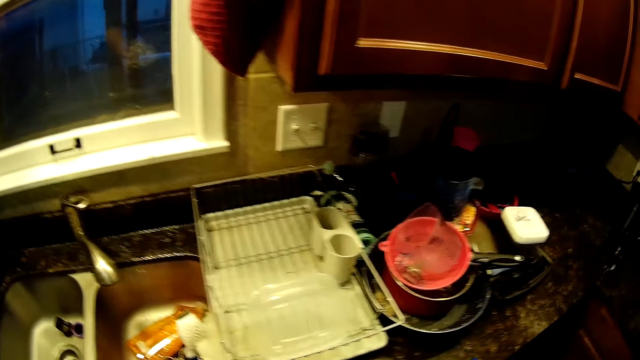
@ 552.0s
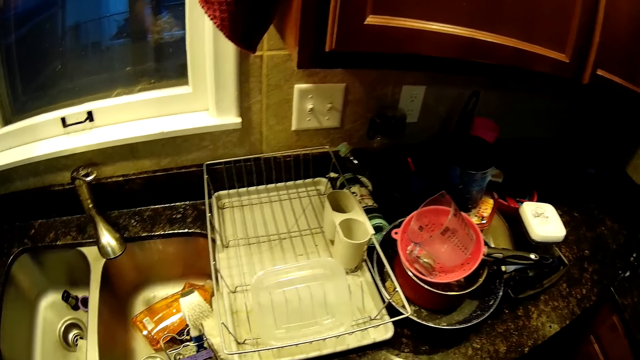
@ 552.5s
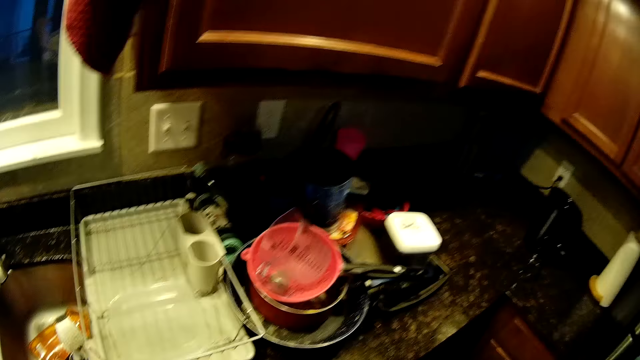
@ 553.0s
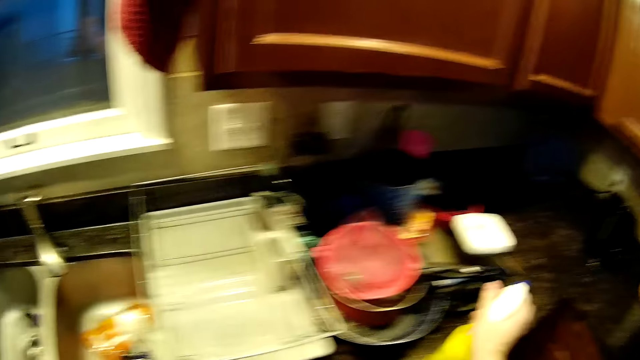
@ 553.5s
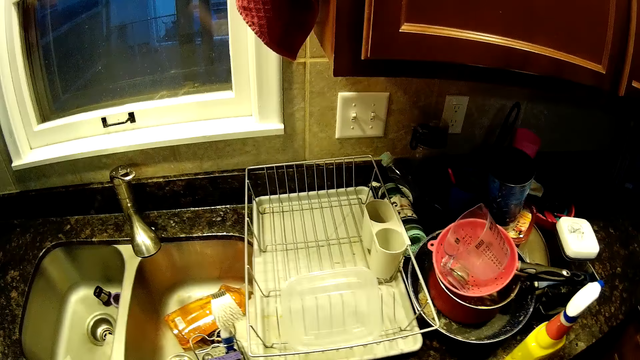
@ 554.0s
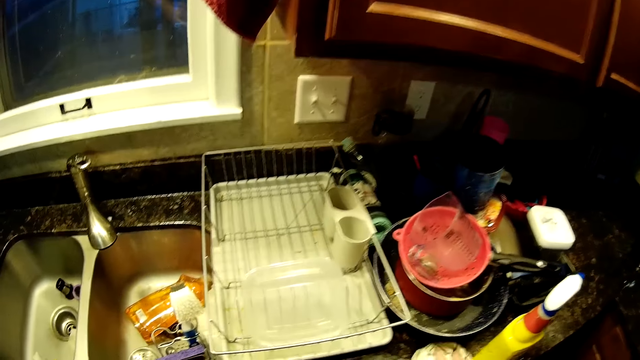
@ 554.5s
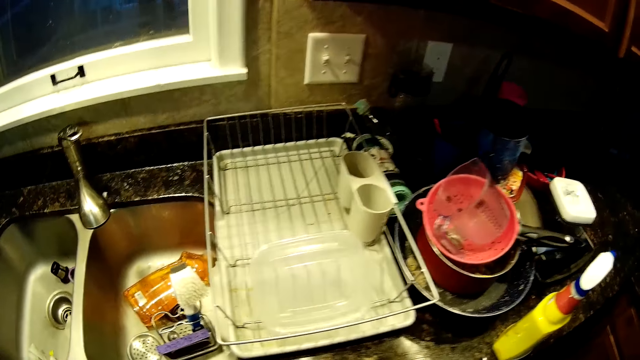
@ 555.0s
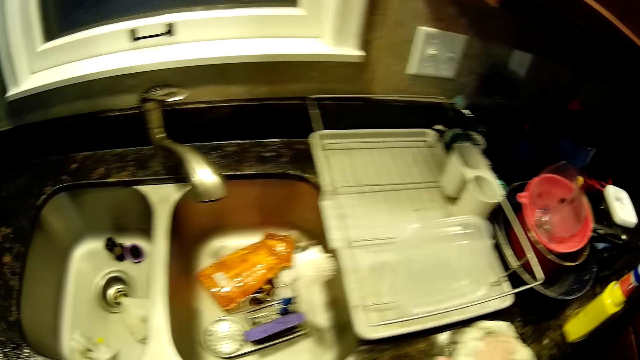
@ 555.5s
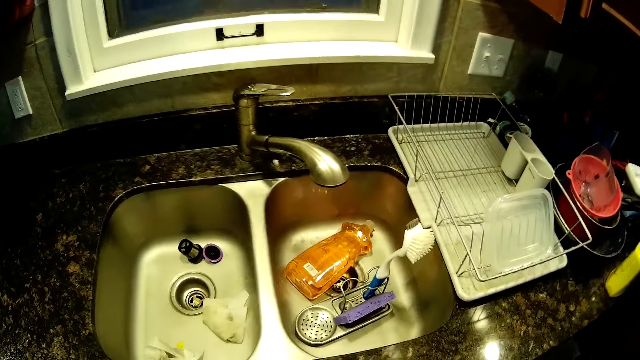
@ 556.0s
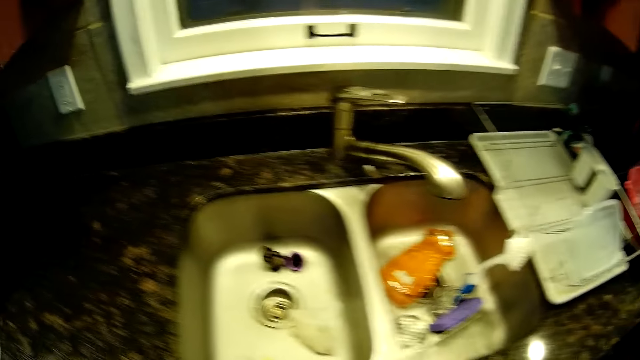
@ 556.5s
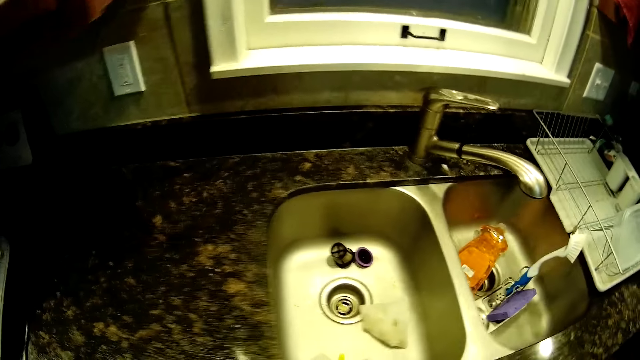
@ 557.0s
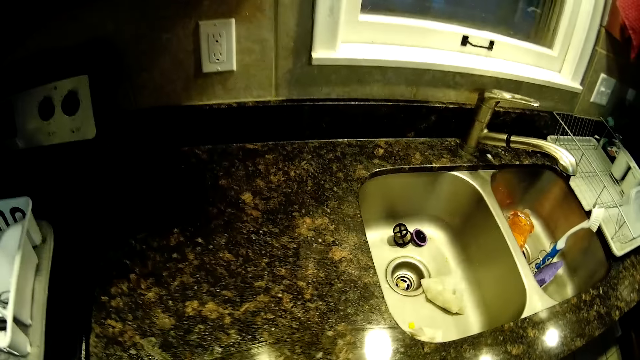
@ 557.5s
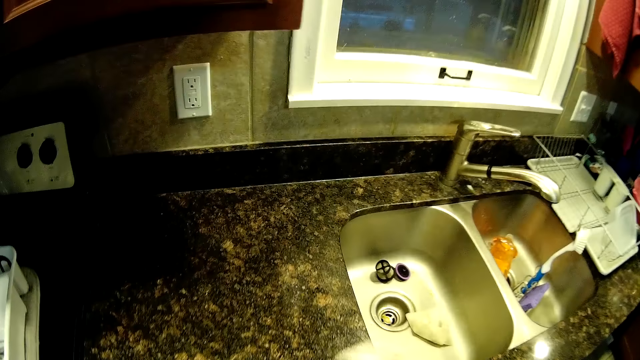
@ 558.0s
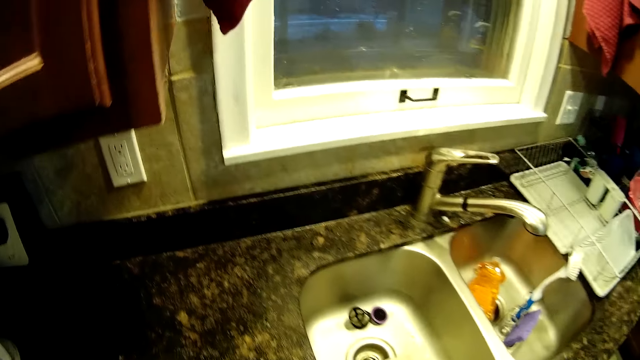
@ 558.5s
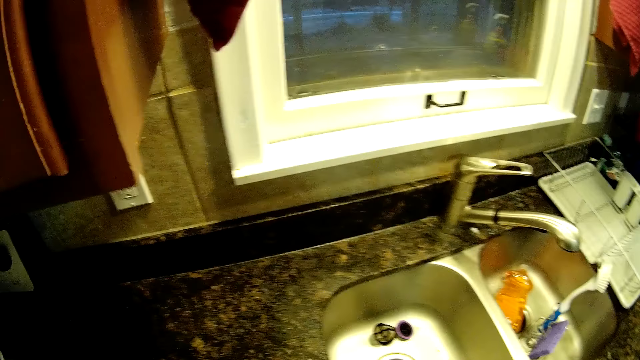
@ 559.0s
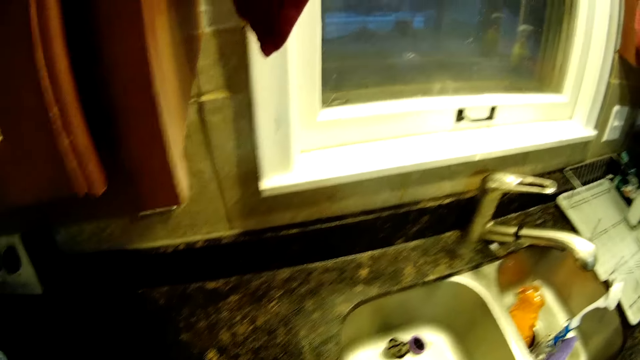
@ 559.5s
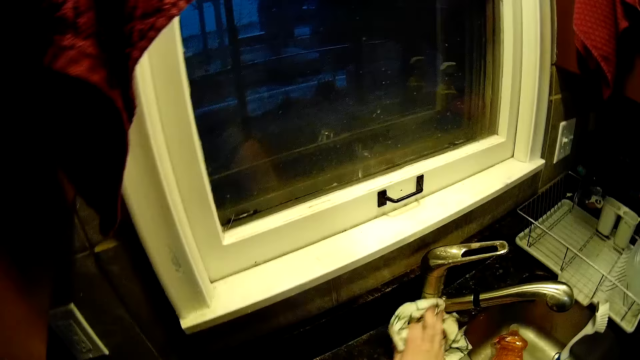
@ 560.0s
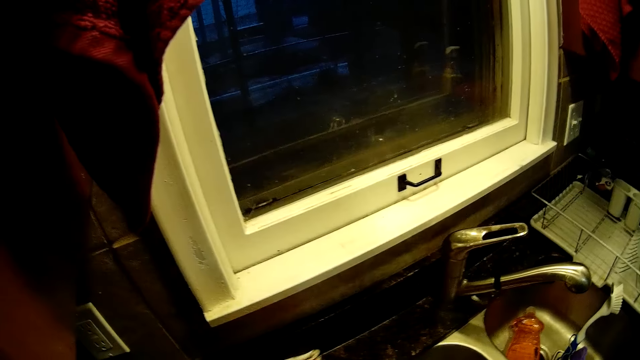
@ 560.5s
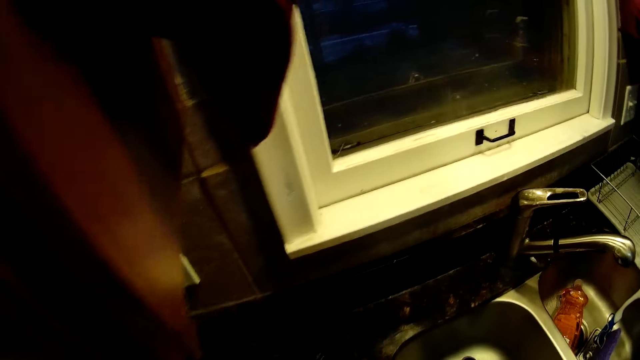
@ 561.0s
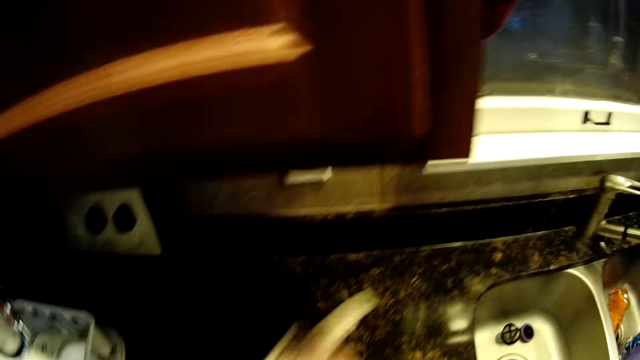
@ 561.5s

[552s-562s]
The camera wearer cleans the counter. They put the cleaner spray on the counter. They clean the sink.

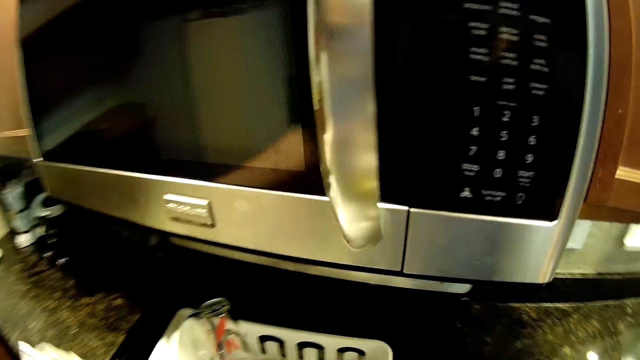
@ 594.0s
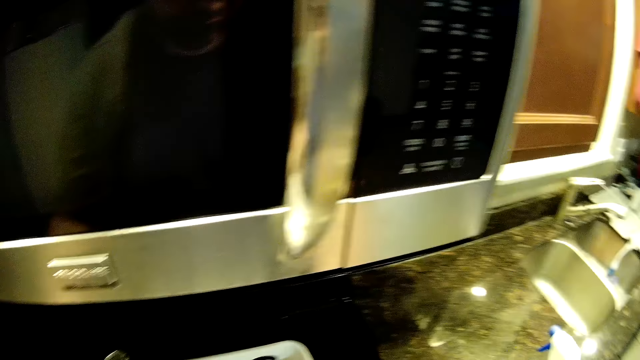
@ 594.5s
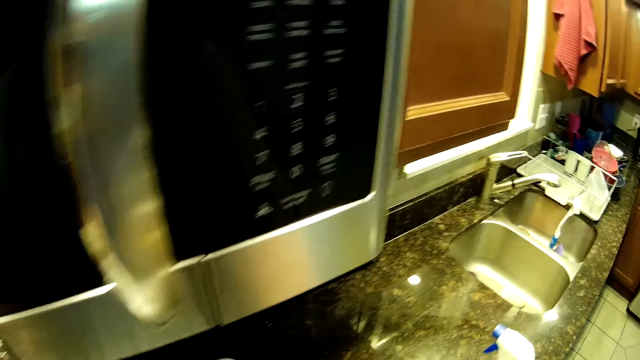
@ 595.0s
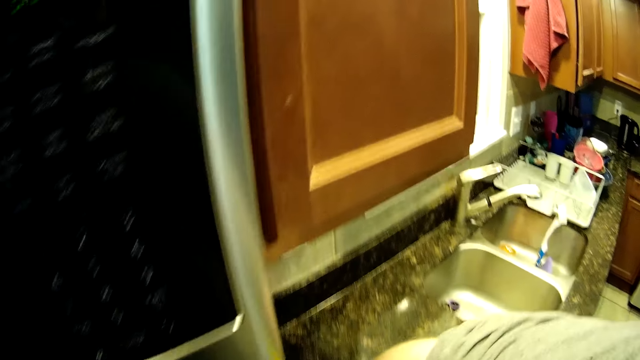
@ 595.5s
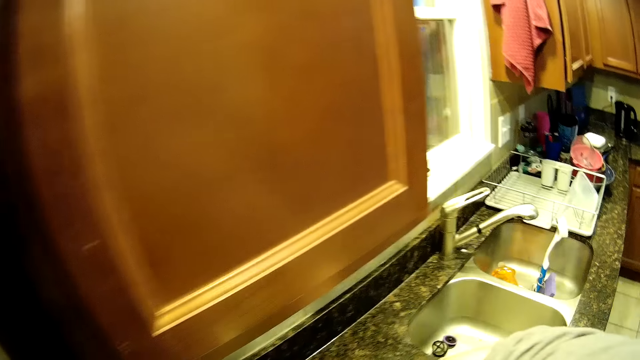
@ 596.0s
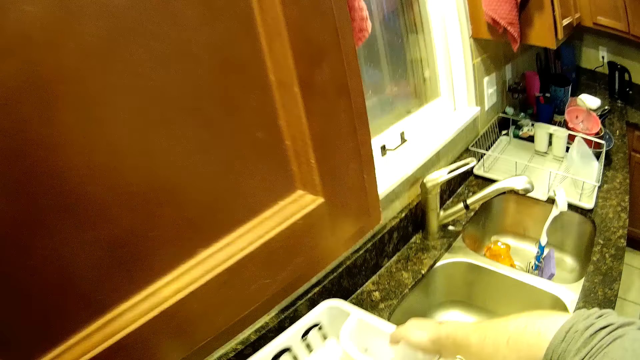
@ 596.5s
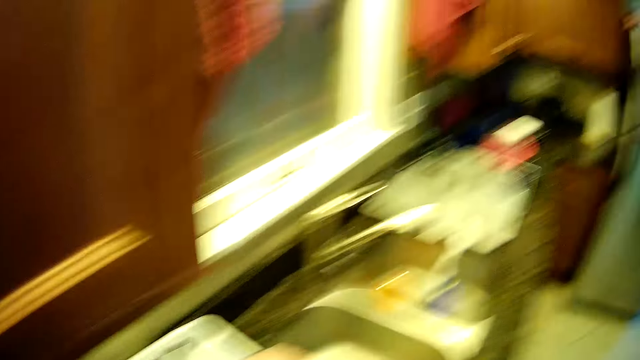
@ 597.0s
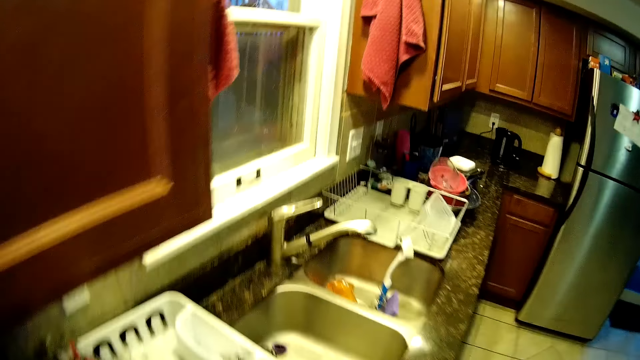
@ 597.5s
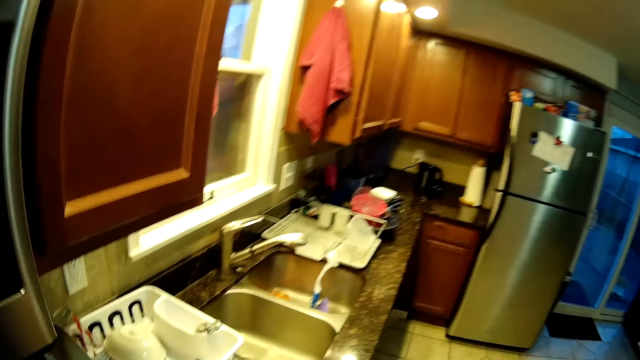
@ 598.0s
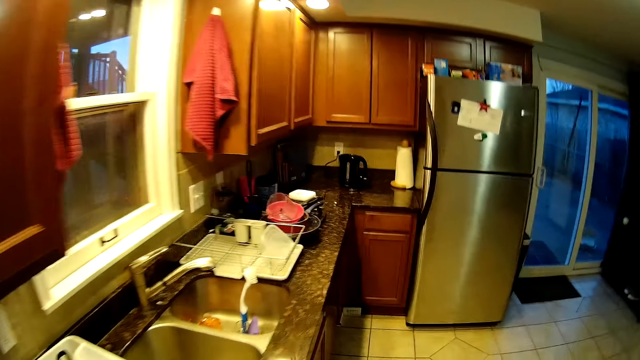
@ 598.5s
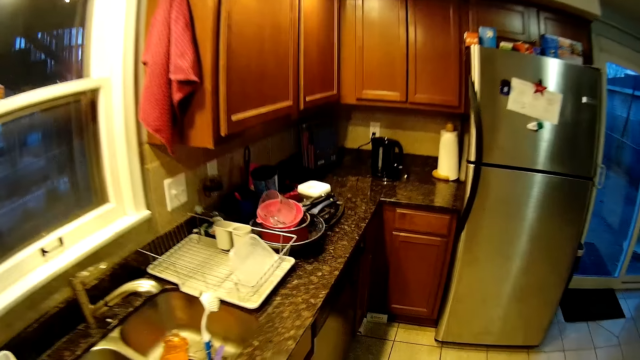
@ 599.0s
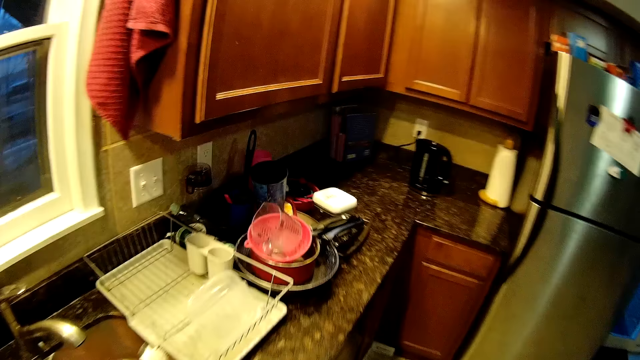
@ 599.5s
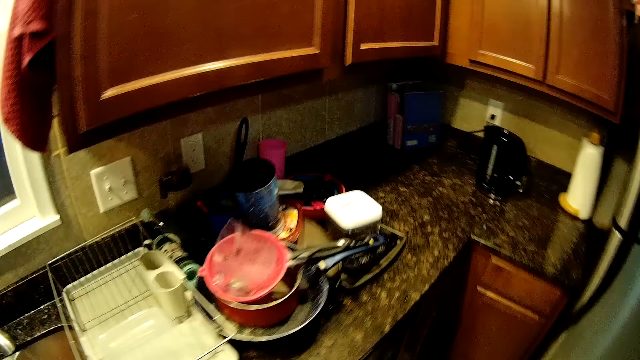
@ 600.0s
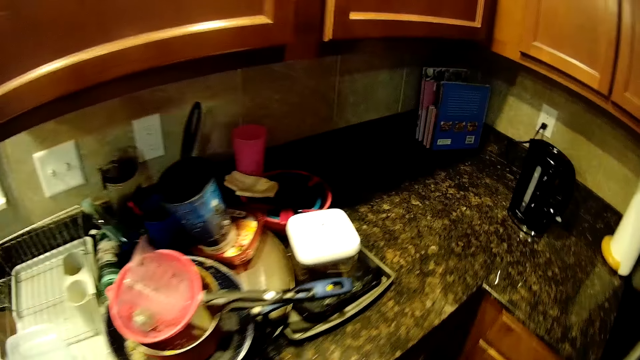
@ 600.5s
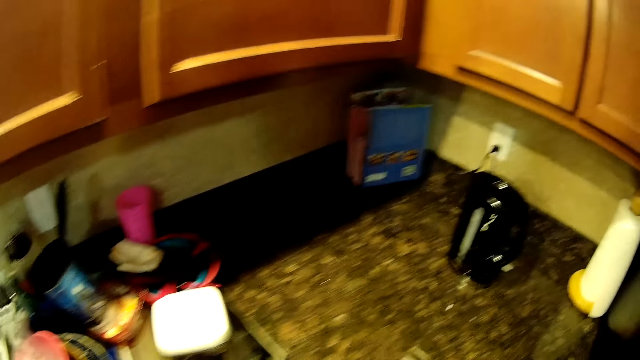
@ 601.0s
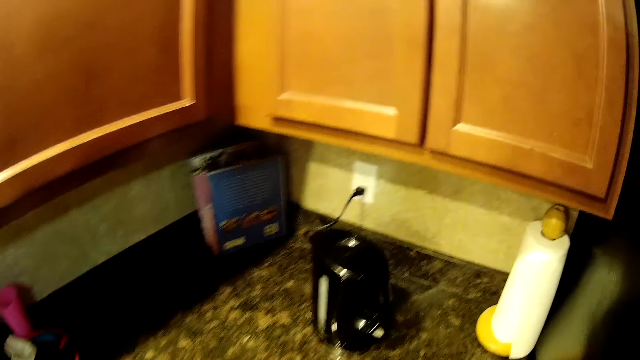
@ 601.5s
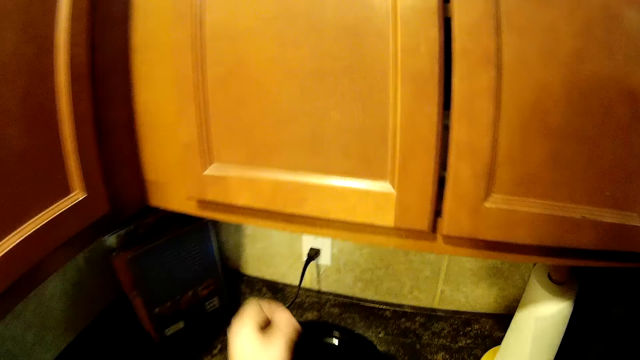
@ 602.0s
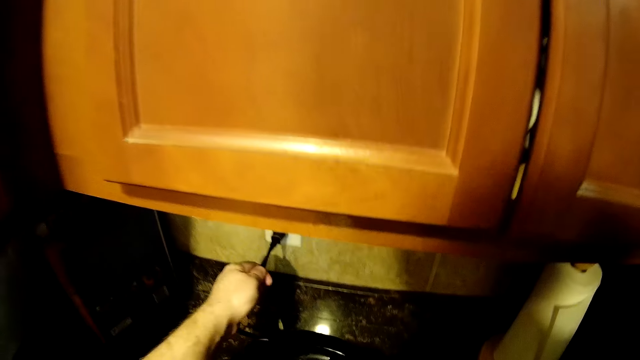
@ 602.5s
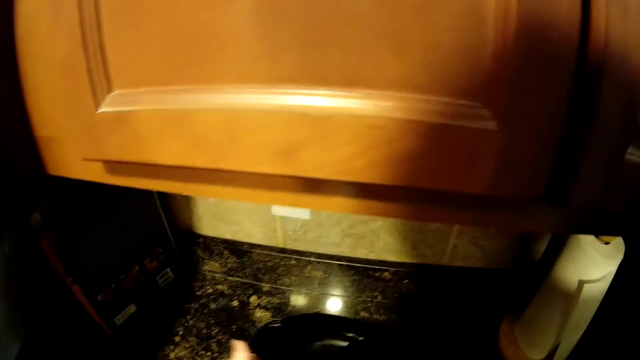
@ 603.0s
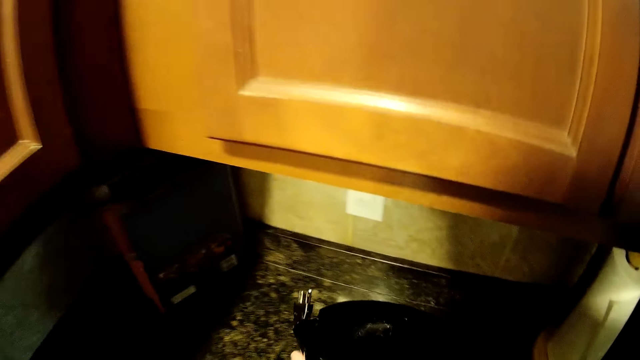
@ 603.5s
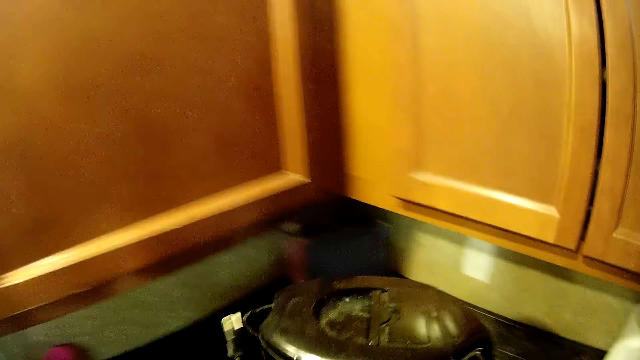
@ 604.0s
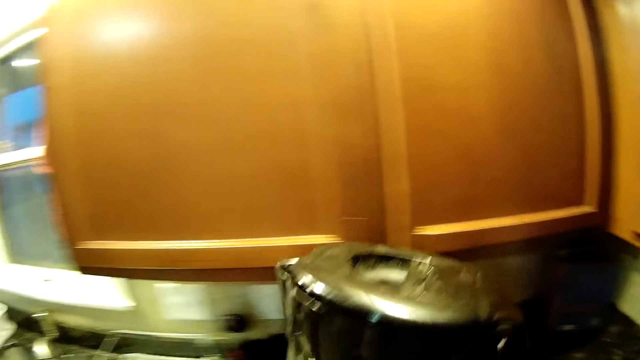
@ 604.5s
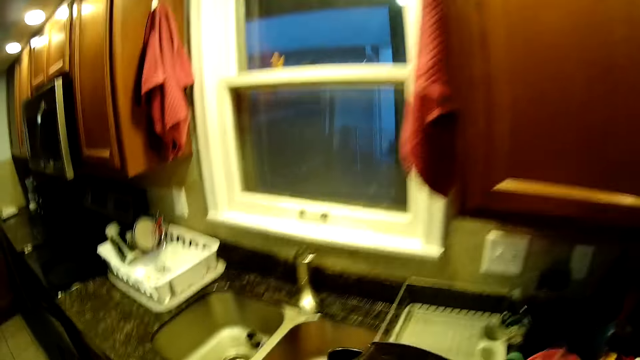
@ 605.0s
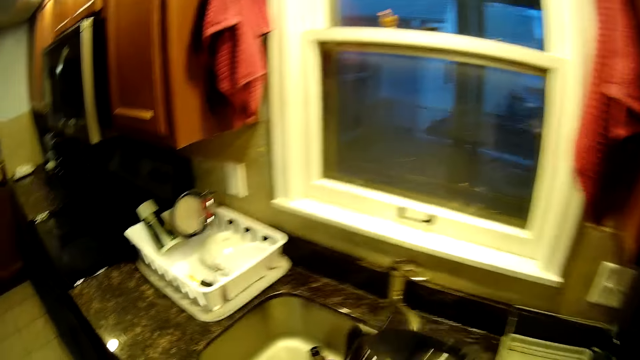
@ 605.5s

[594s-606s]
The camera wearer pushes the dish drainer aside. They look at the background. They unplug the electric cable. They pick up an electric kettle.
